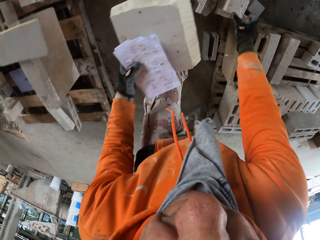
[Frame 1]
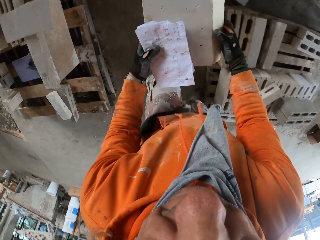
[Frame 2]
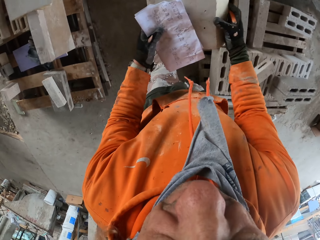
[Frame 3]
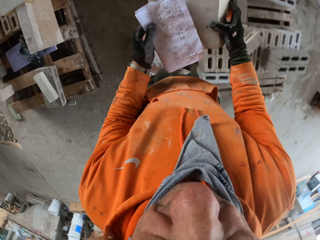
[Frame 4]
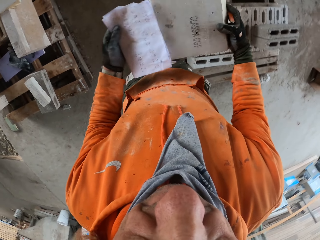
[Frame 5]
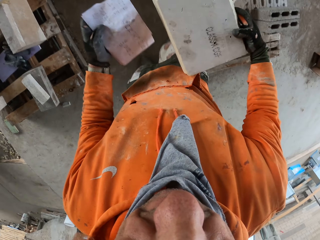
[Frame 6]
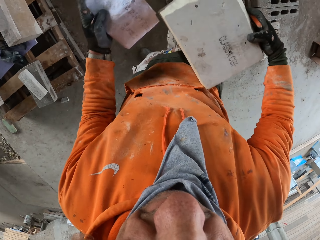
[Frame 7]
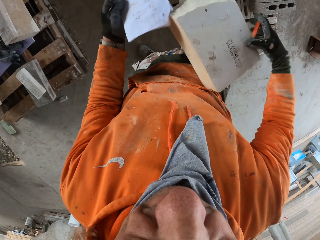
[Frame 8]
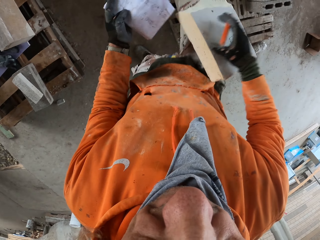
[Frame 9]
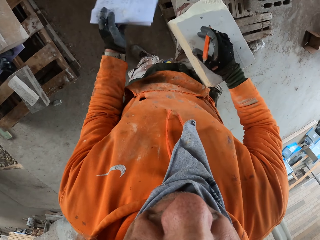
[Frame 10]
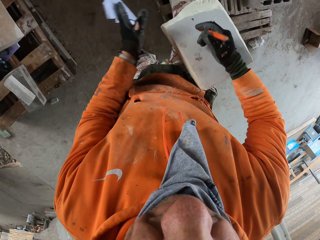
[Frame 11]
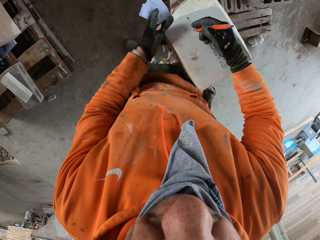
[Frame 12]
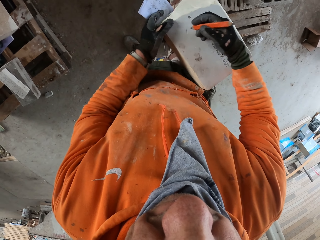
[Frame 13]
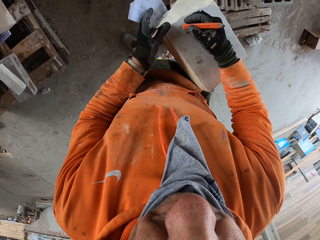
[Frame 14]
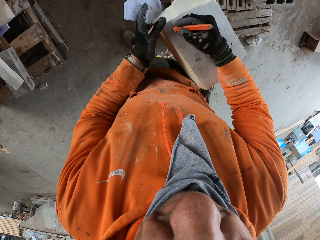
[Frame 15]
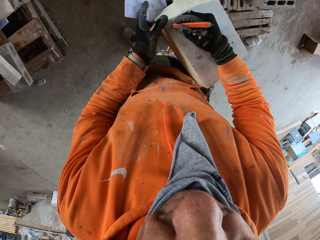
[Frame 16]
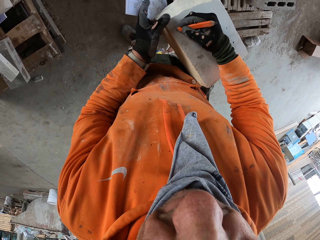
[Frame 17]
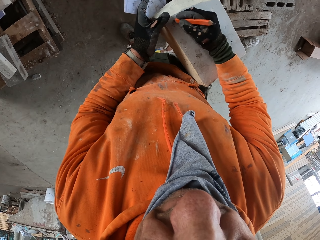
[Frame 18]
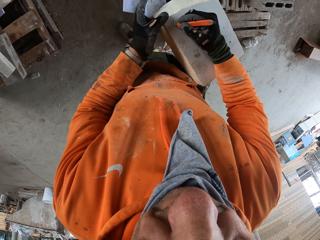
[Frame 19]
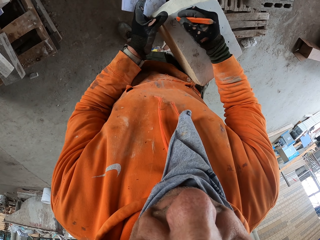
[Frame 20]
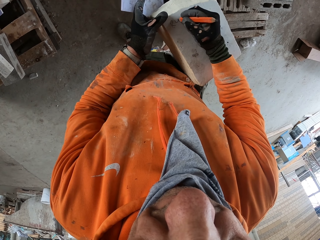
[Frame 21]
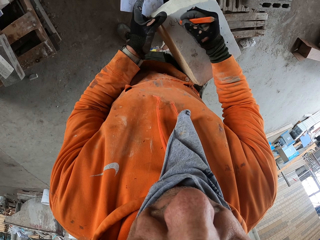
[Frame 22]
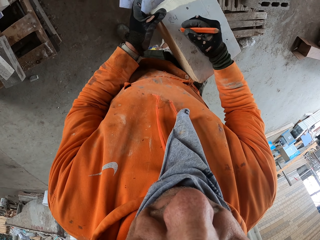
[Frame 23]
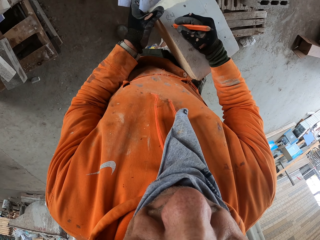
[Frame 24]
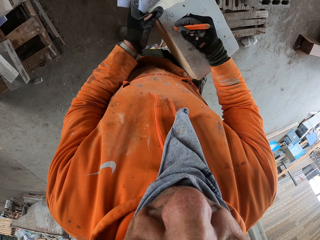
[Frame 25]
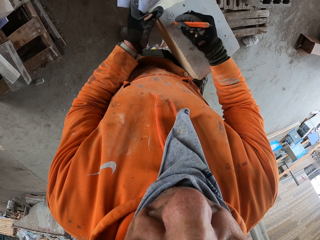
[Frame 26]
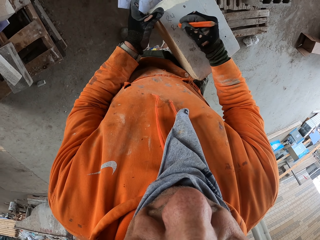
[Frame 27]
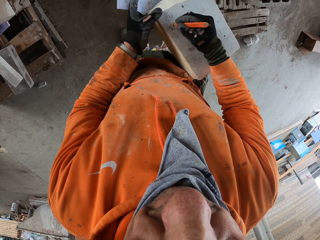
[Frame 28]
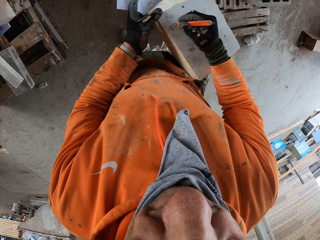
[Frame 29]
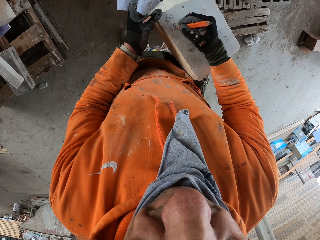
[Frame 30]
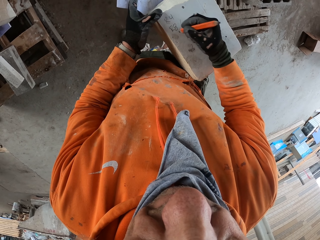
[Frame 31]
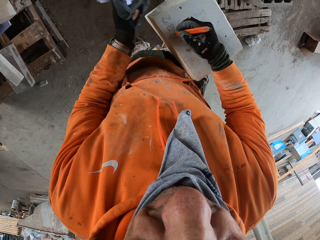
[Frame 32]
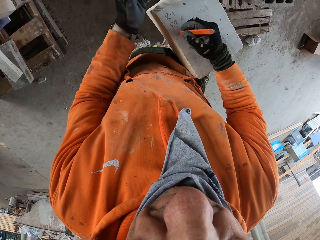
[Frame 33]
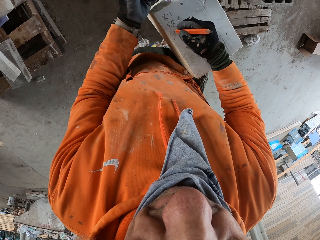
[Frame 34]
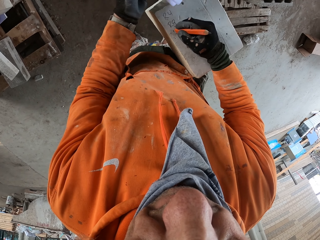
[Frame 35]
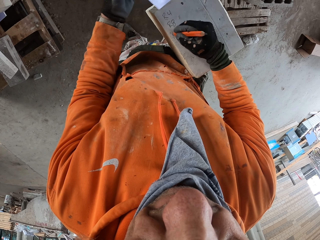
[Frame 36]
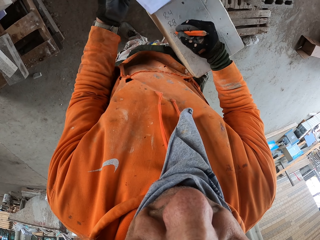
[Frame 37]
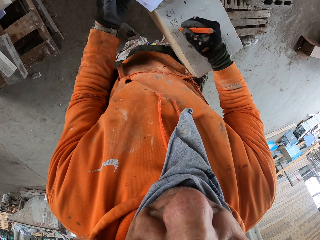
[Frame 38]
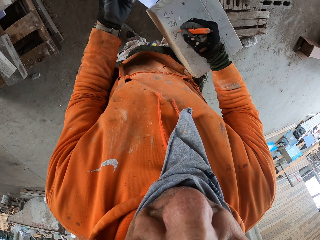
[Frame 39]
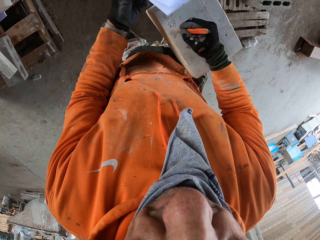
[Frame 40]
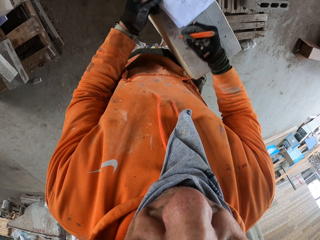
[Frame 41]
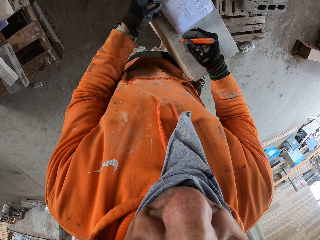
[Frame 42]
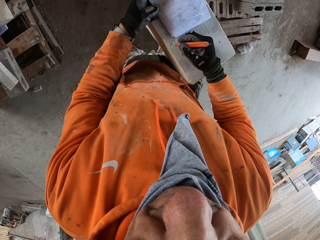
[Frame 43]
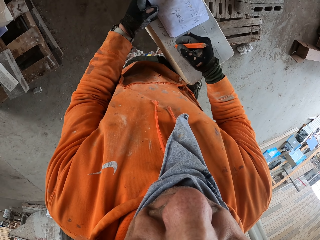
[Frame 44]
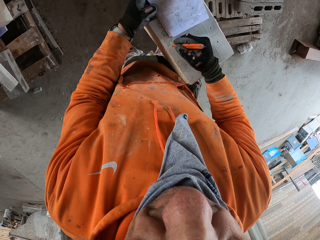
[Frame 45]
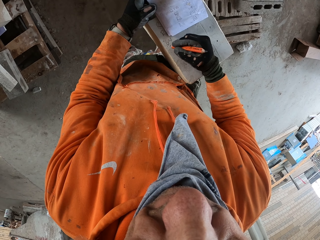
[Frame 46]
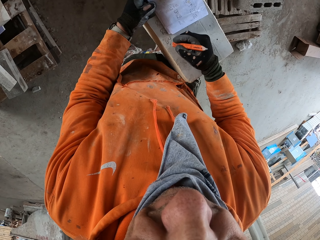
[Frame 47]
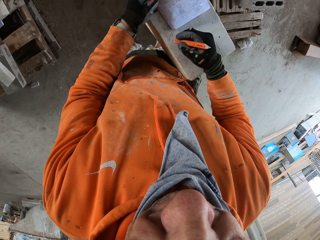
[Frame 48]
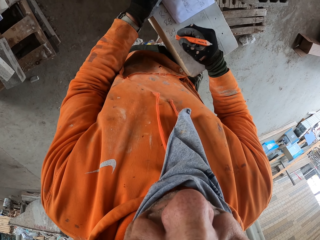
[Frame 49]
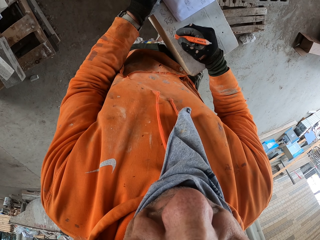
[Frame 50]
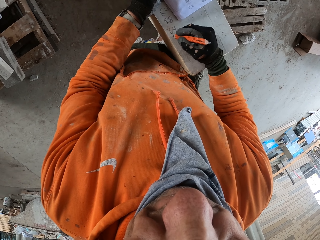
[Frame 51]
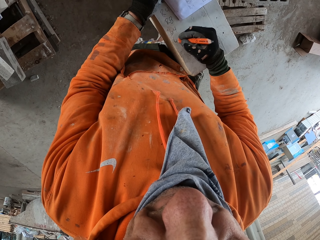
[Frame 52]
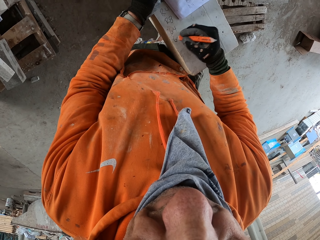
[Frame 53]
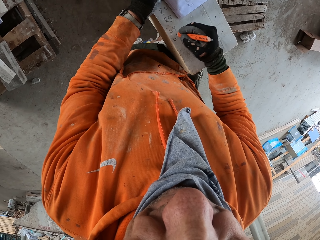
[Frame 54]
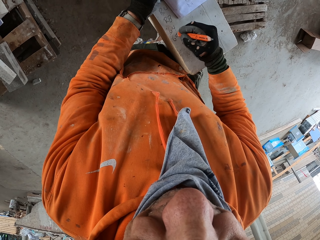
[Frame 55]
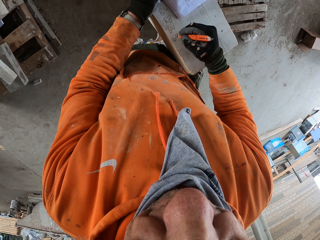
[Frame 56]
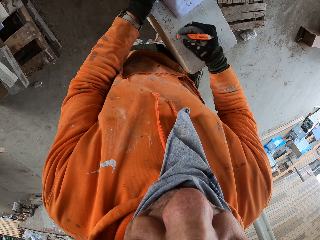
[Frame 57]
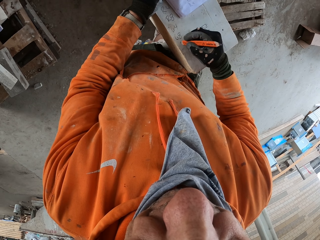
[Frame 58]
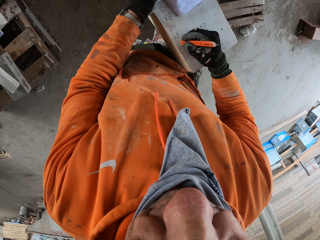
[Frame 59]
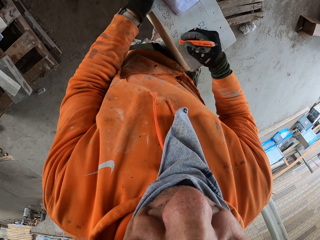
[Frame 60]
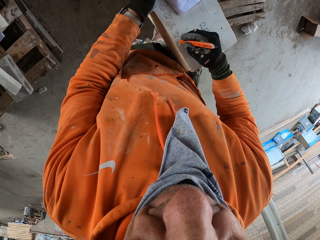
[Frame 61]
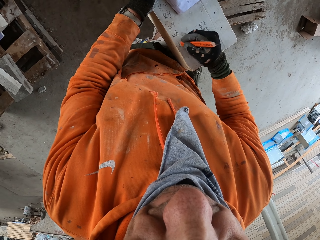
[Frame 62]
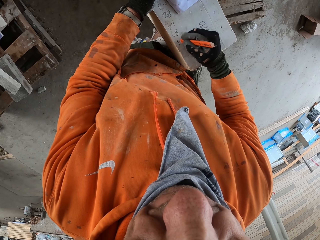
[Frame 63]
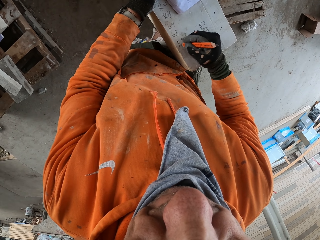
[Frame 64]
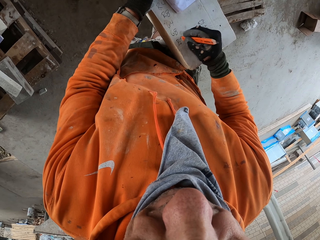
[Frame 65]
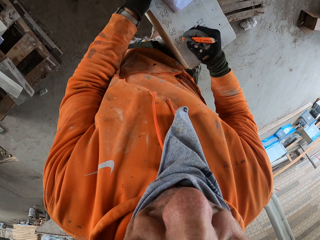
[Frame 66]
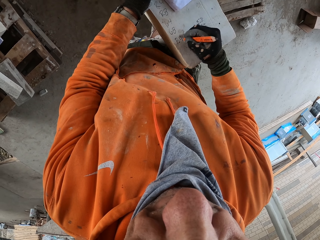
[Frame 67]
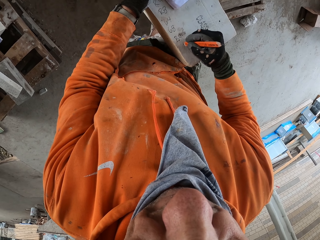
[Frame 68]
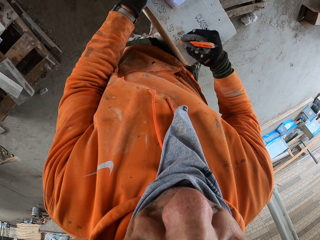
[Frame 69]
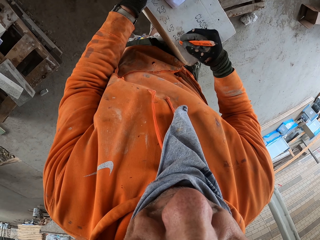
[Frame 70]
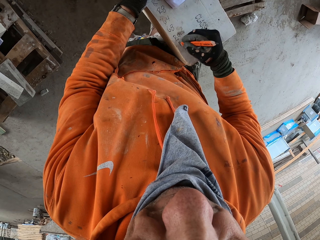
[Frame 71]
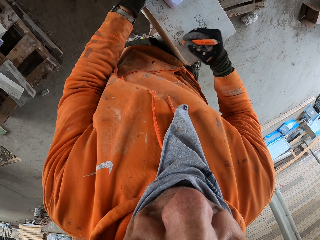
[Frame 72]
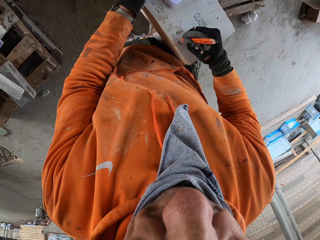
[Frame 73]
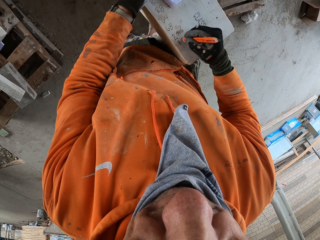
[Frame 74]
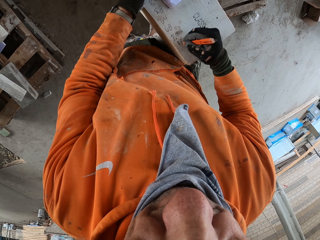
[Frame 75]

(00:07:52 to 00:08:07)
The camera wearer puts down a block on the wood. They write the figures on a box with a pencil. They look at a piece of paper. They write on the box with the pencil.

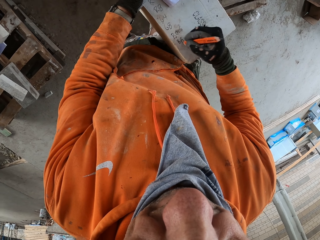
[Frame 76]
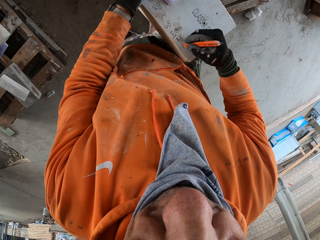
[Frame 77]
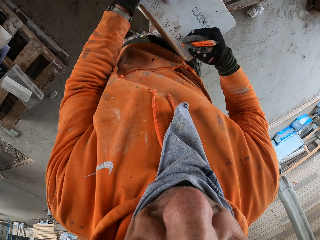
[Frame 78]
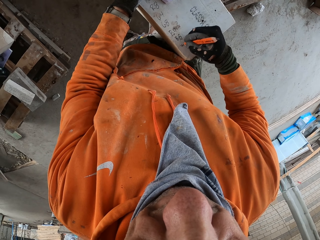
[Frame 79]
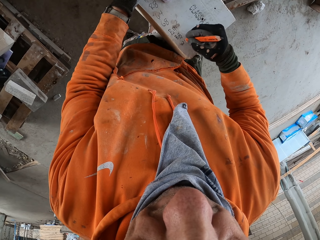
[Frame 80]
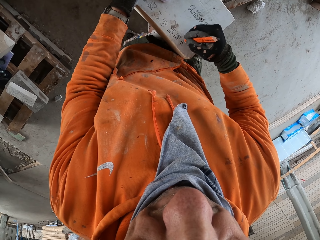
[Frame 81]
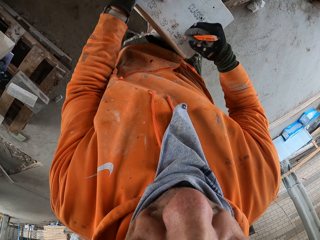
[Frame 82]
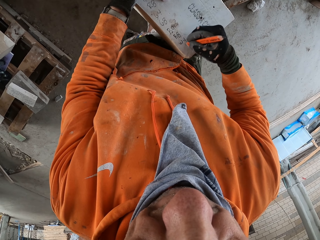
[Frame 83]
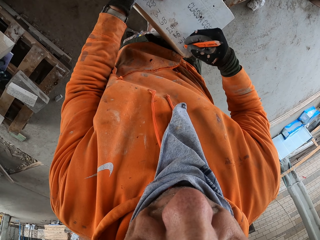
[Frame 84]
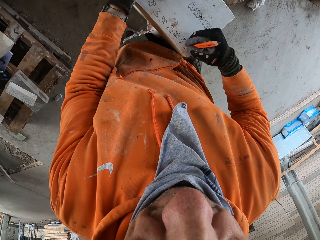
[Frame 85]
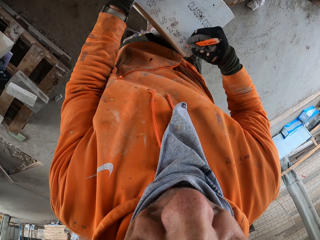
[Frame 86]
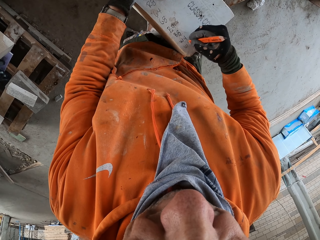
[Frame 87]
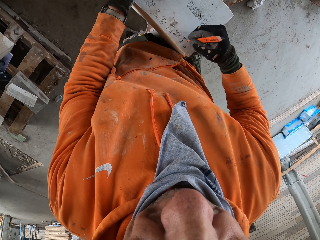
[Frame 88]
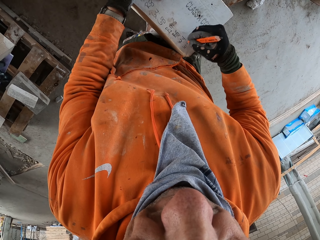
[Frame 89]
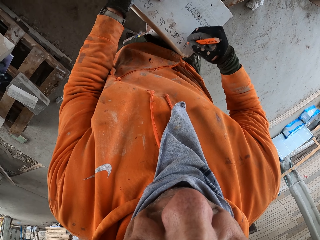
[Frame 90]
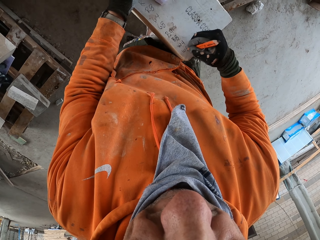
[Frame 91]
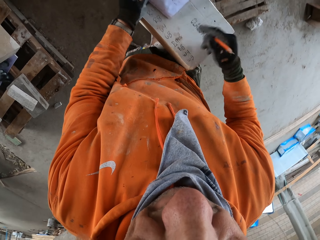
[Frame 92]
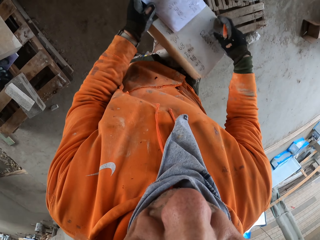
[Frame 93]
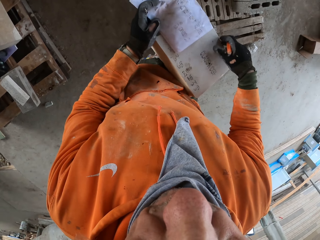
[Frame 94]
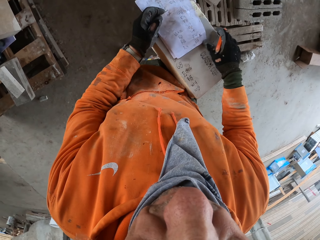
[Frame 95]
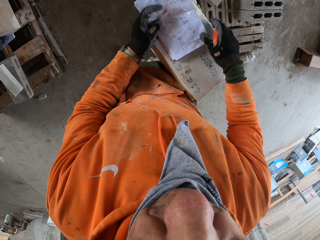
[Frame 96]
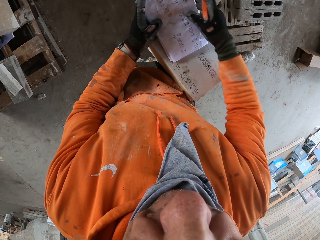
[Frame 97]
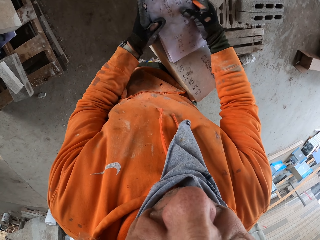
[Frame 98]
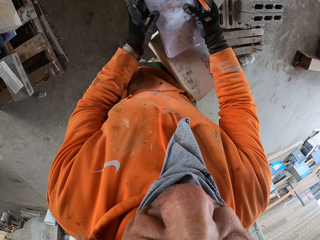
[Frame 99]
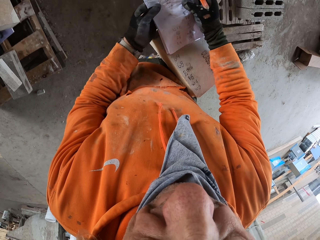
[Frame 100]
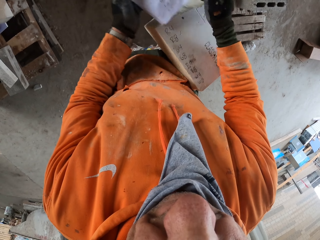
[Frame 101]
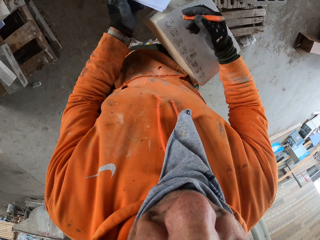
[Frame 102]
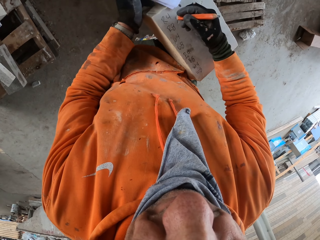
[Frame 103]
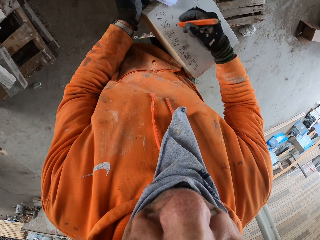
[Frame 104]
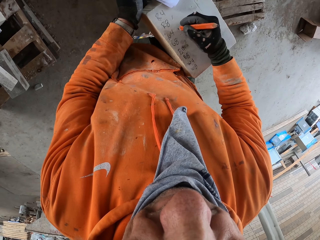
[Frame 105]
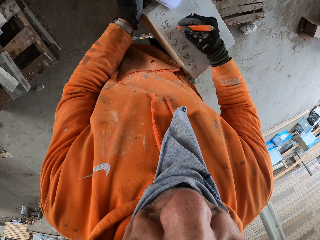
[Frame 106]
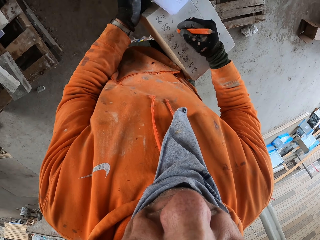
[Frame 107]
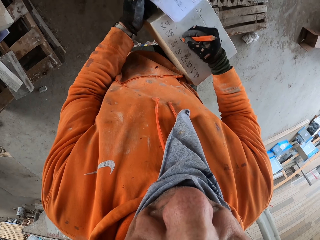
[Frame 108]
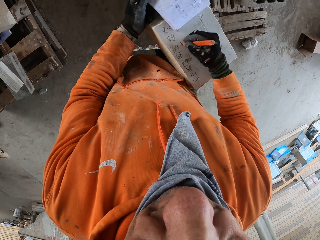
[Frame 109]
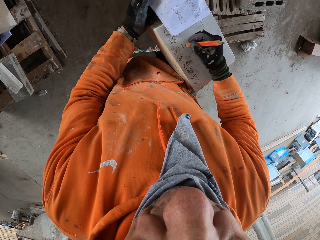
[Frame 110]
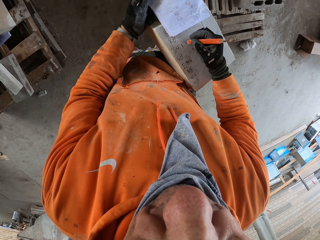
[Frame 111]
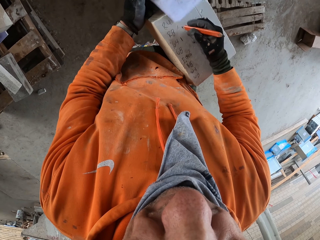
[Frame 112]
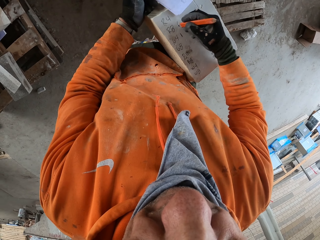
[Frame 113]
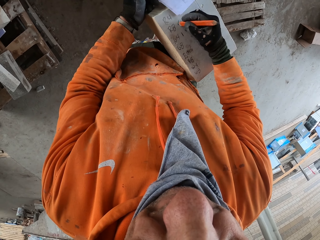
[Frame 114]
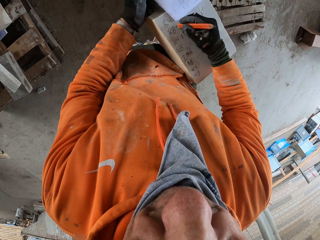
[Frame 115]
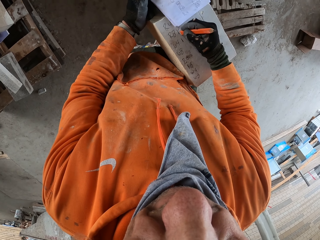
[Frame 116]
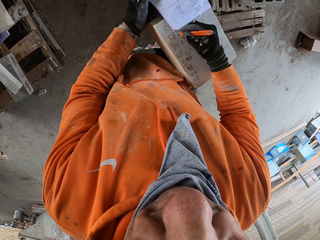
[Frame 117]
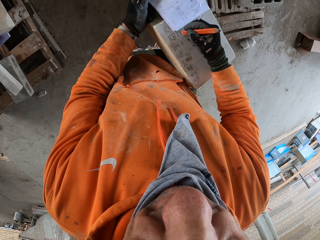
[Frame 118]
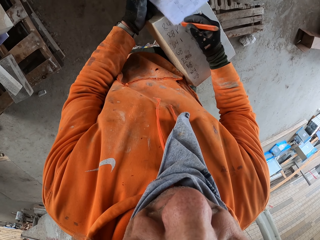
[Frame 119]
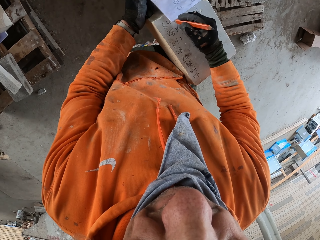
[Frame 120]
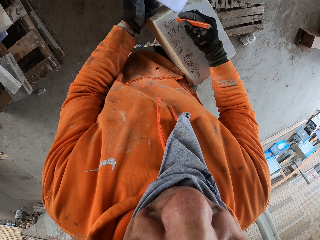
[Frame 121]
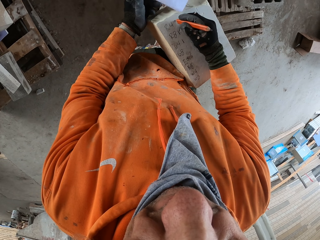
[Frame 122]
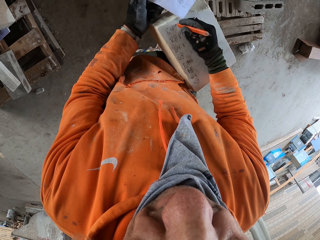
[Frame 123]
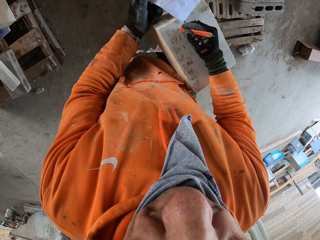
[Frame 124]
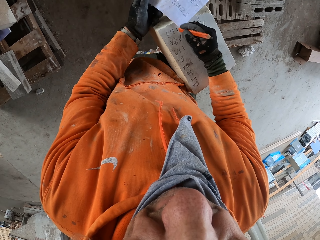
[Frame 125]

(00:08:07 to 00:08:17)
The camera wearer looks at a piece of paper. They write on a box with a pencil.
